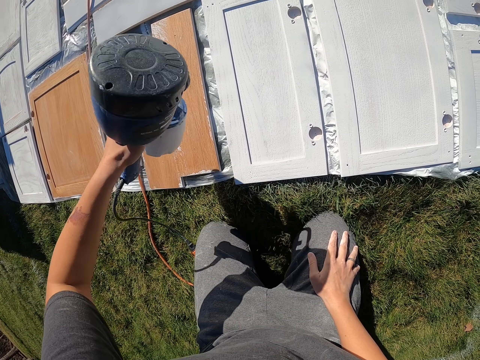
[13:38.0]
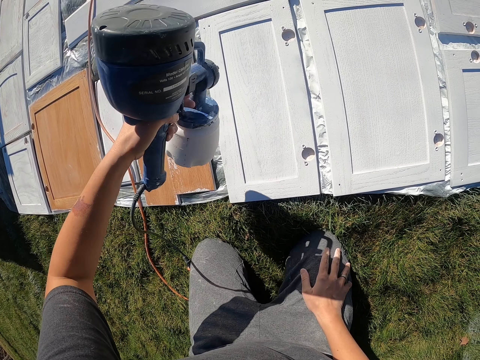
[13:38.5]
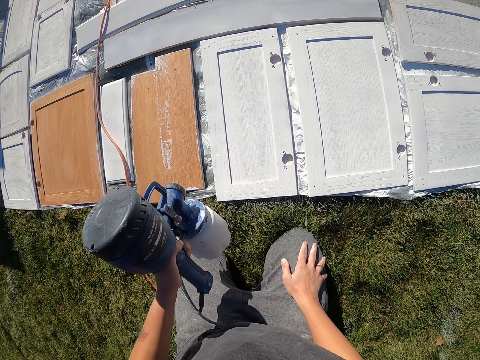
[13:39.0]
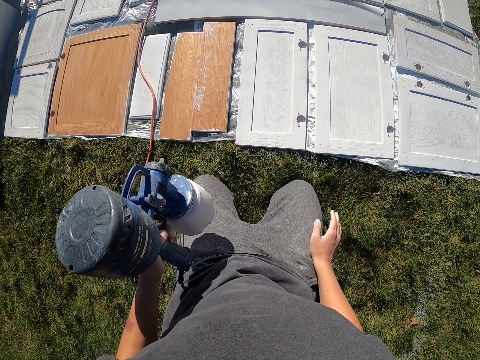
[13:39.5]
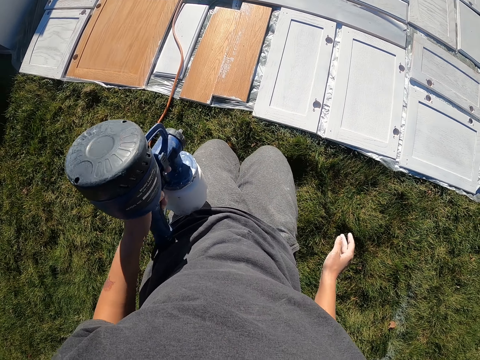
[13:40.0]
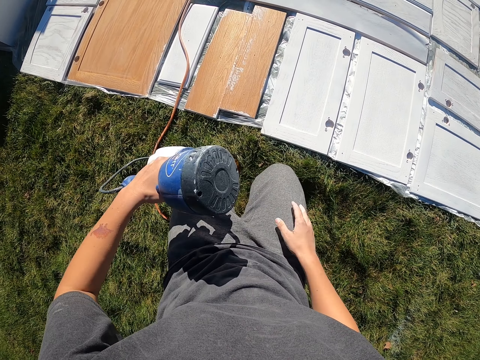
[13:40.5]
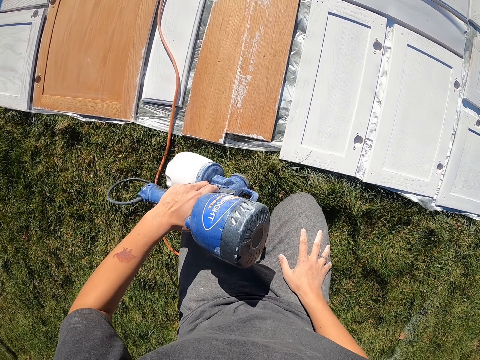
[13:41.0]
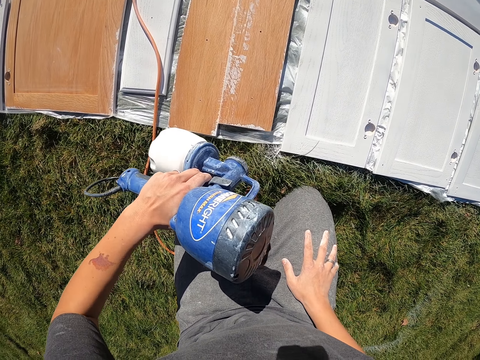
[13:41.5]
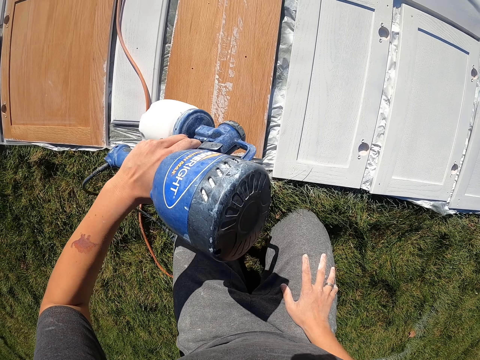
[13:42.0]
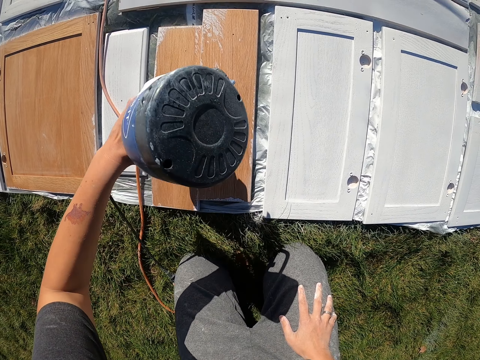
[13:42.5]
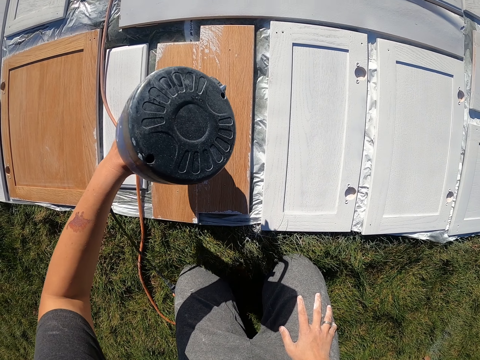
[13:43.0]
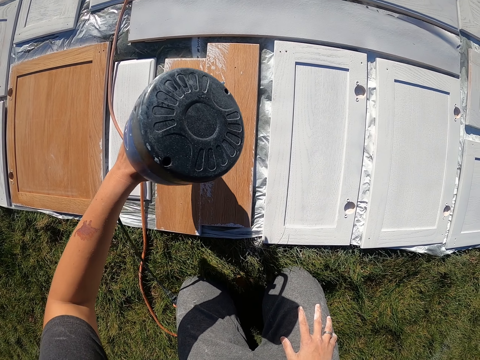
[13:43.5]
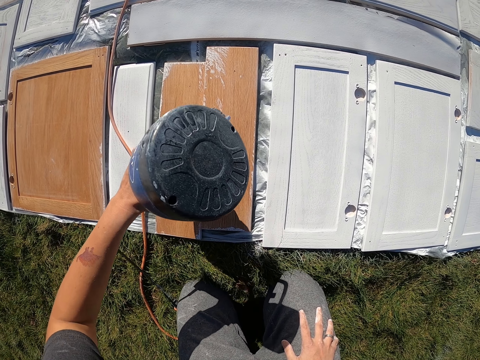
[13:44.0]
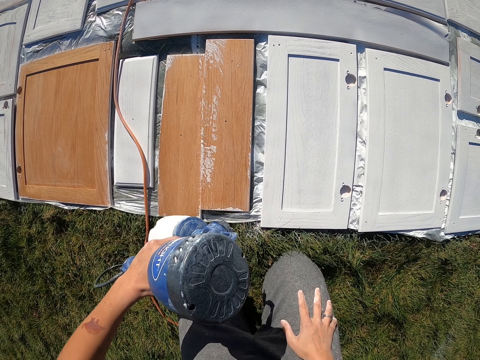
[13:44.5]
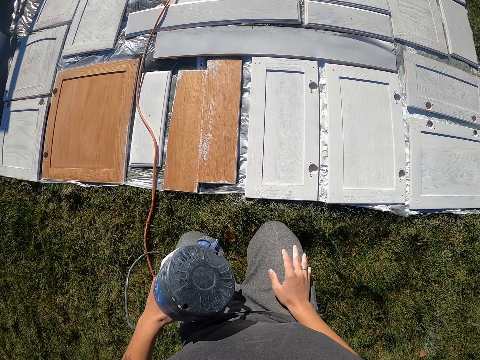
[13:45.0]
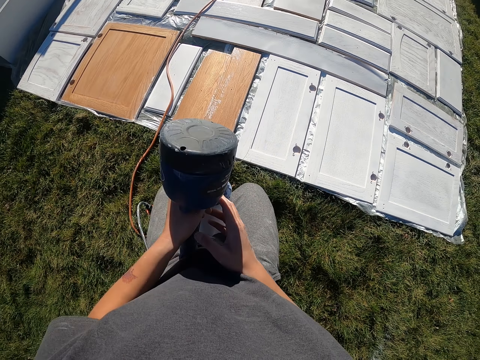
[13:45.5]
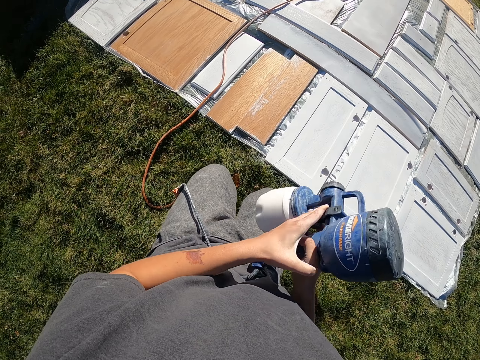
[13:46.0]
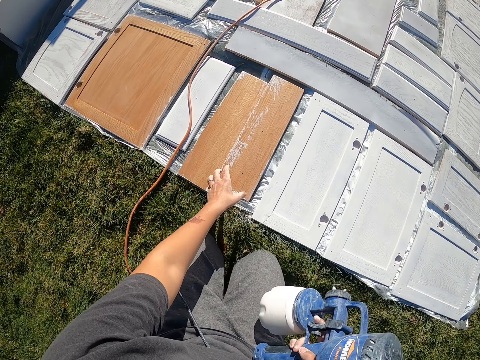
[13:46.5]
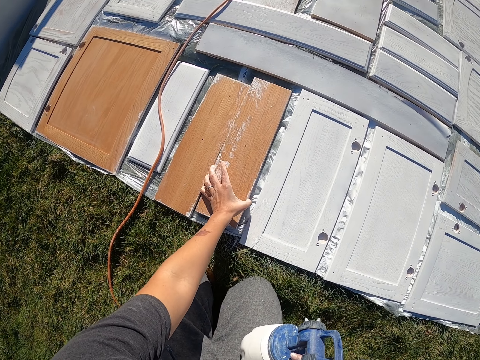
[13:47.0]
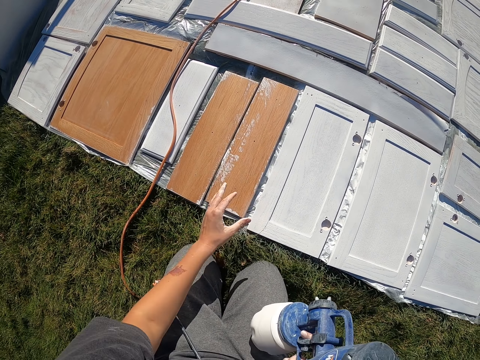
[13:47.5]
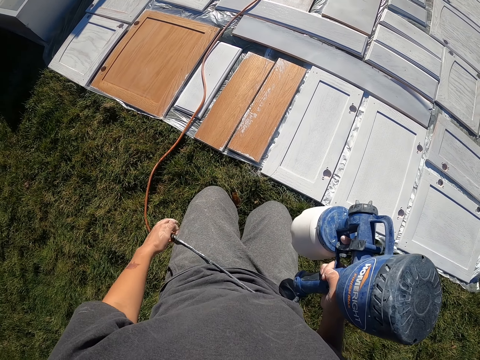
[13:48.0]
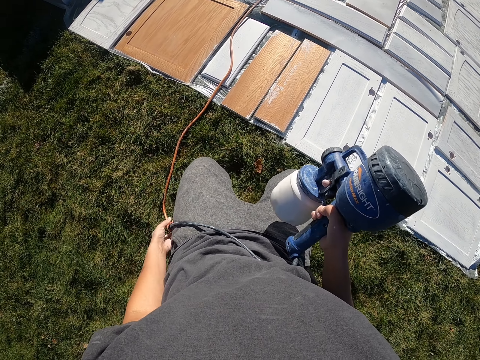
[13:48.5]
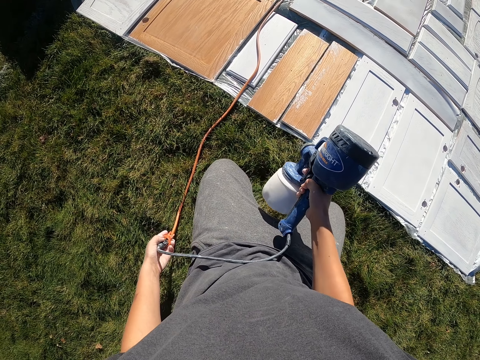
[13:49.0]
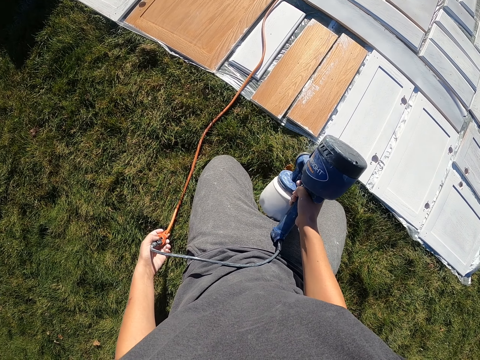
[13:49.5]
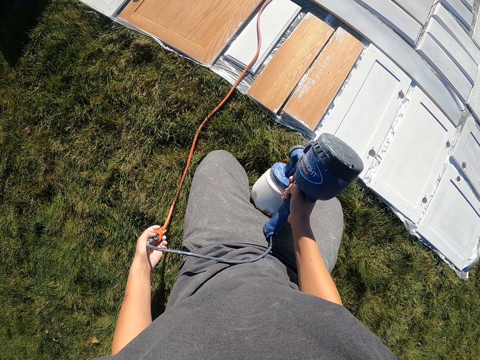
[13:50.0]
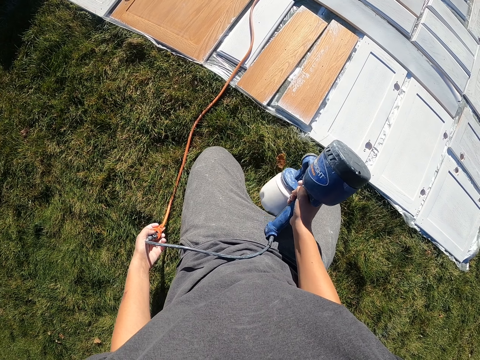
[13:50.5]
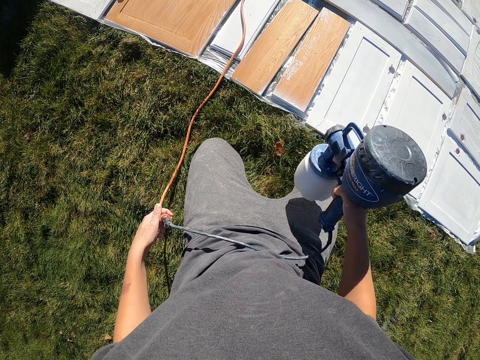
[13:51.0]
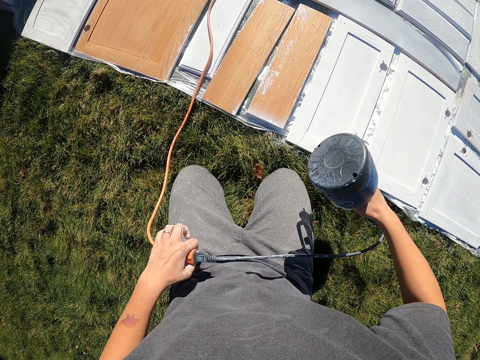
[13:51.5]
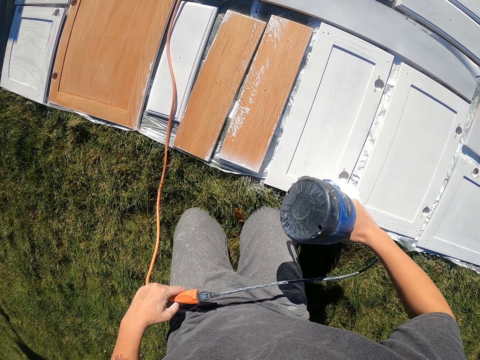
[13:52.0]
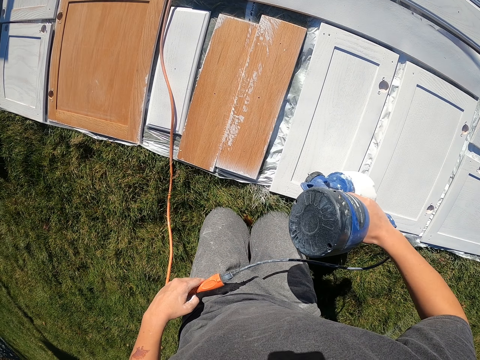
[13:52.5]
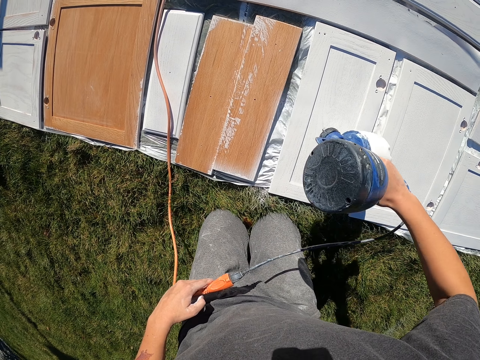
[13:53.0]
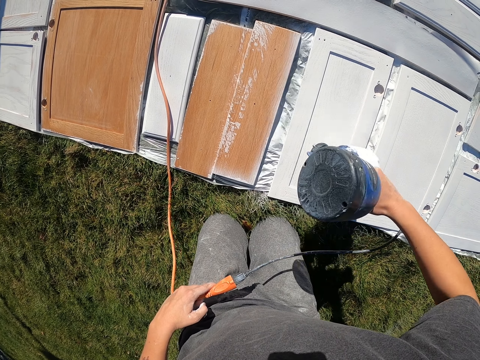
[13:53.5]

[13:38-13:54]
The camera wearer looks around the compound. He sprays paint on the piece of wood. He exchanges the paint spray on his hands to his right hand. He moves the piece of wood. He sprays paint on the woods.

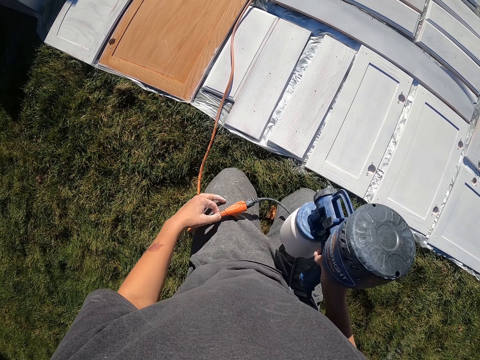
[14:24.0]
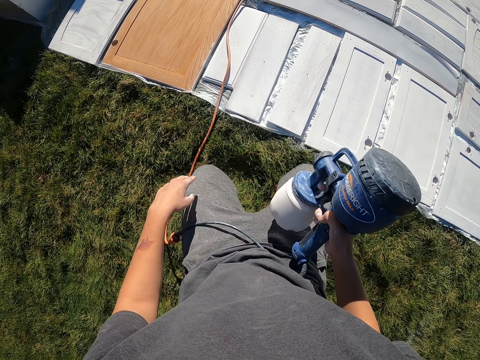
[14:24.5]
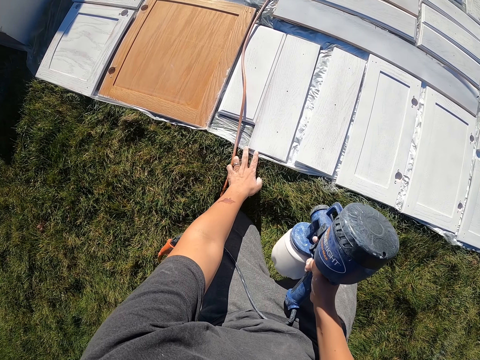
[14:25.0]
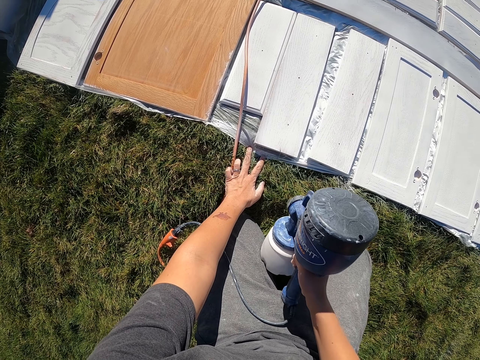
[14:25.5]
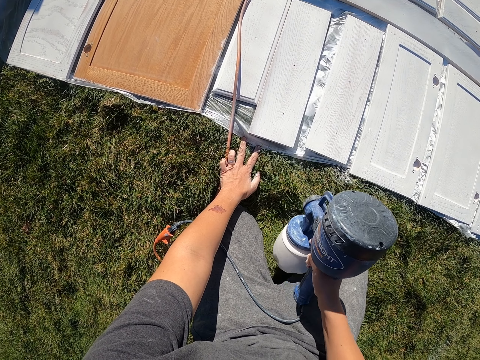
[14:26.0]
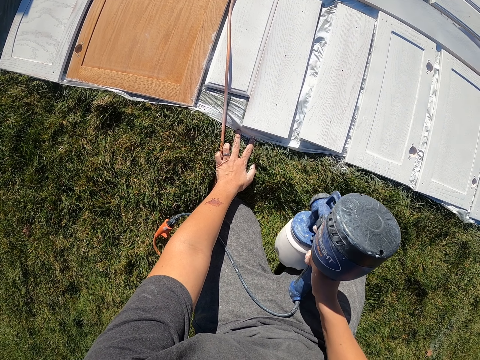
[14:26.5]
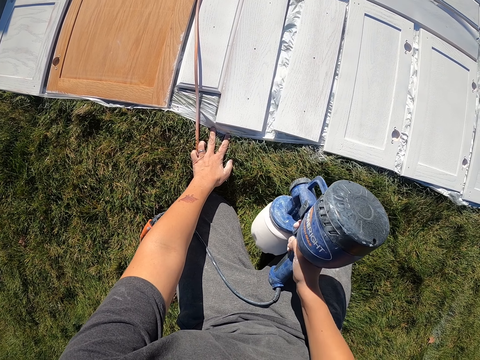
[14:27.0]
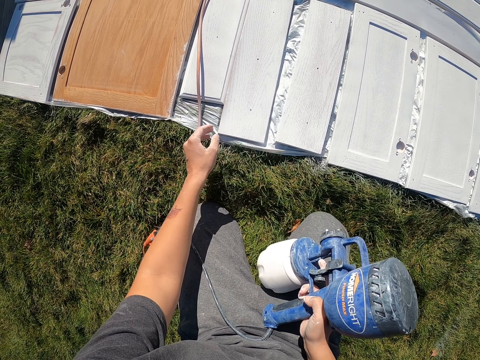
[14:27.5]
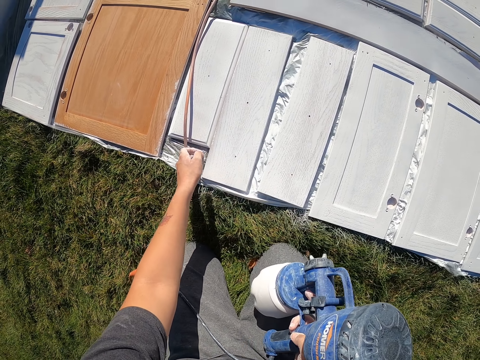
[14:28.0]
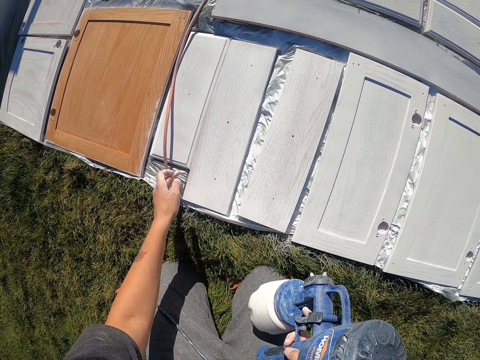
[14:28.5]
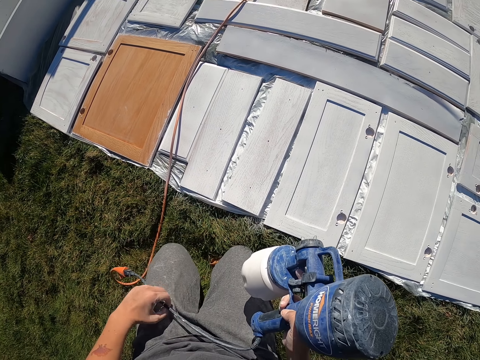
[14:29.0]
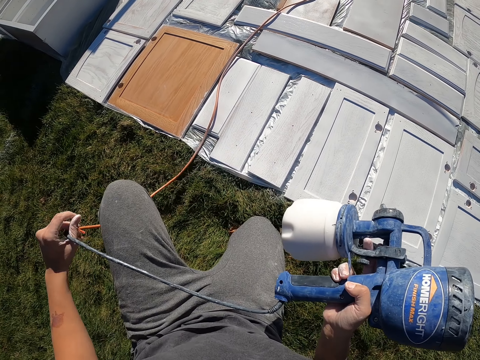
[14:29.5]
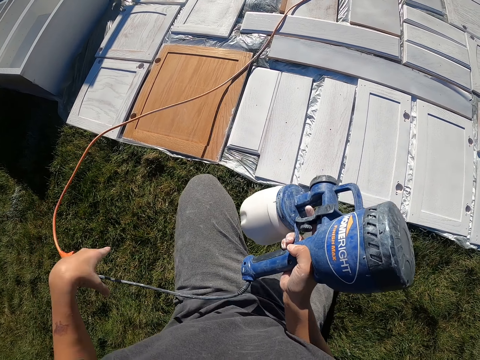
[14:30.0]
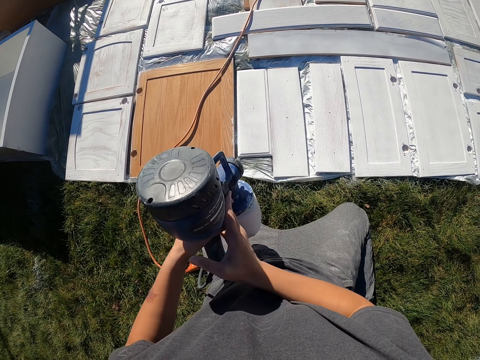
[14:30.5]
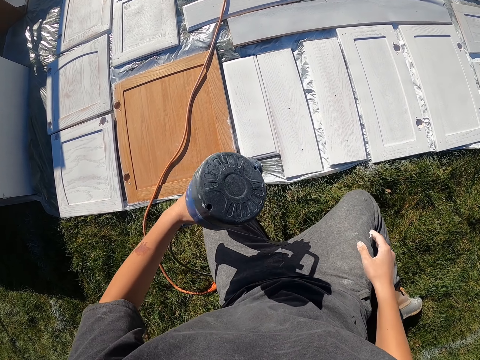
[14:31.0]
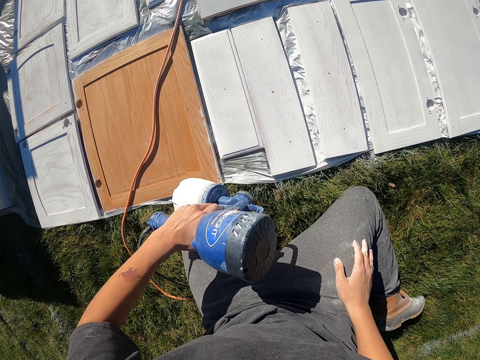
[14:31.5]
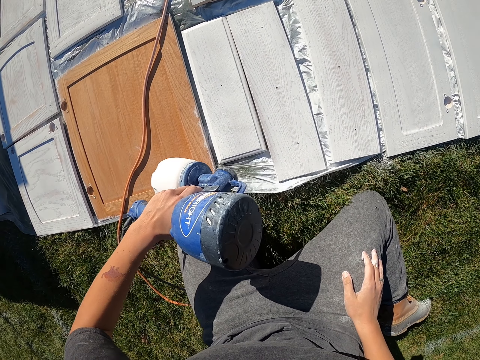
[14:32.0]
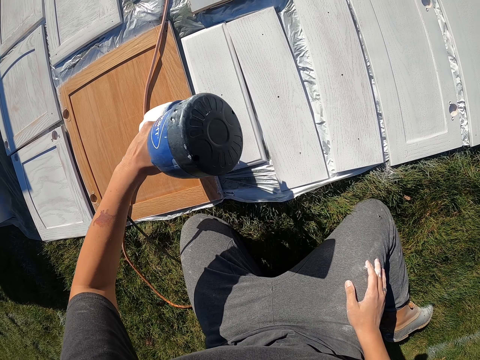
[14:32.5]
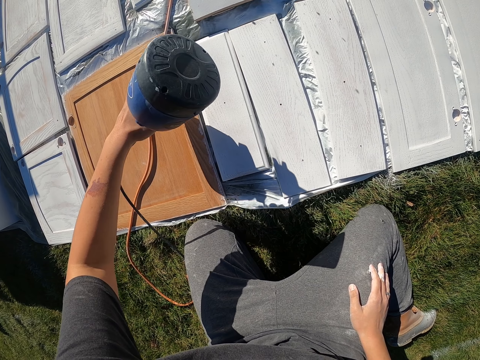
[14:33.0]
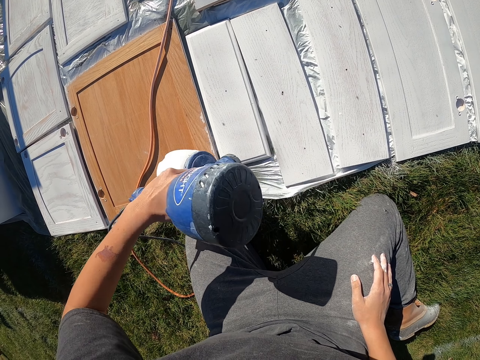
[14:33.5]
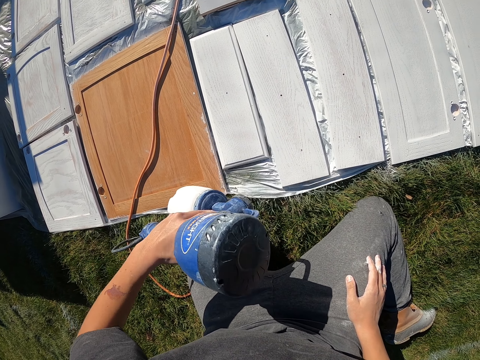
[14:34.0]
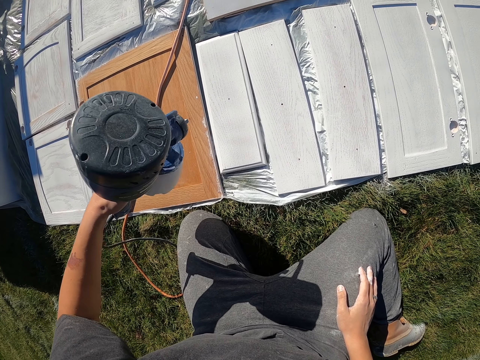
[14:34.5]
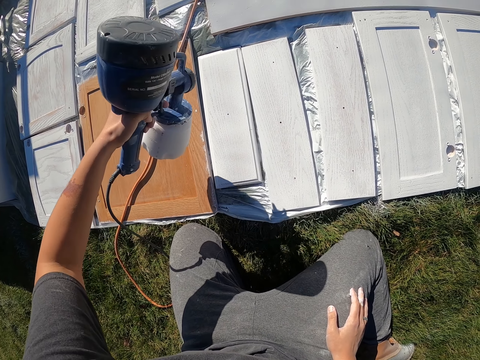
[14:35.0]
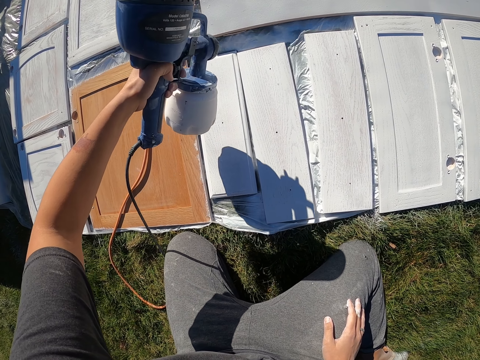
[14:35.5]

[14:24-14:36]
The camera wearer holds a paper and puts a finger on the paper. They spray paint on the woods. They move on the ground. They pull the spraying gun cable. They put the spraying gun on the left hand. They spray paint on the woods.
